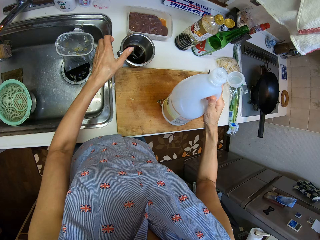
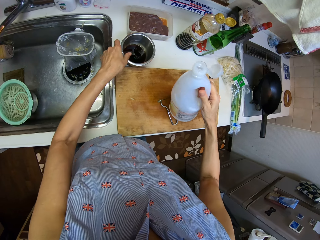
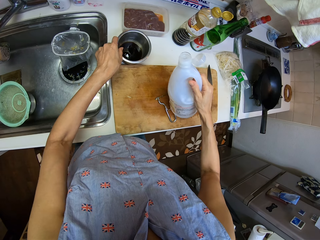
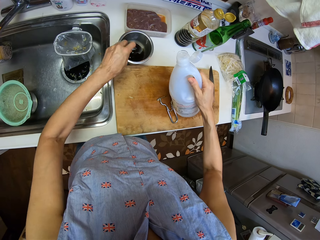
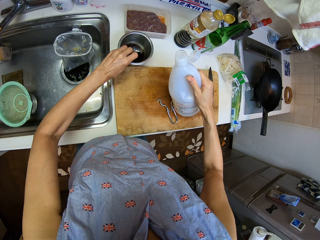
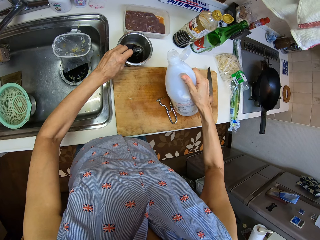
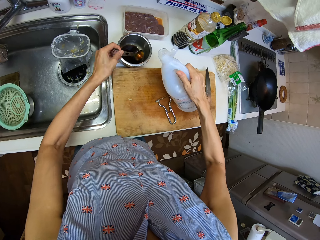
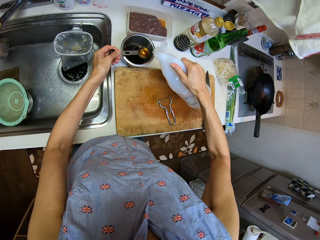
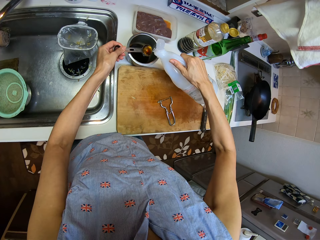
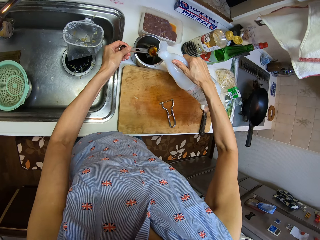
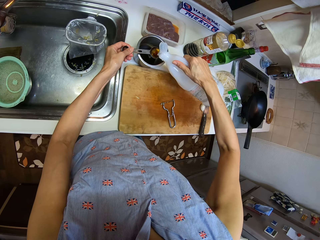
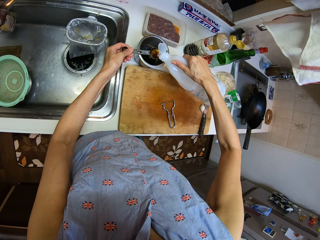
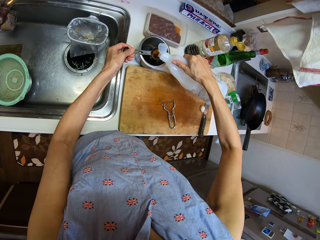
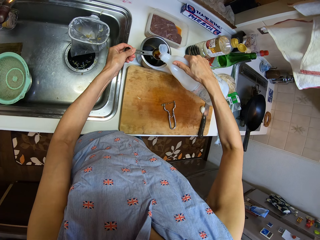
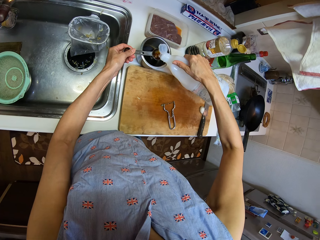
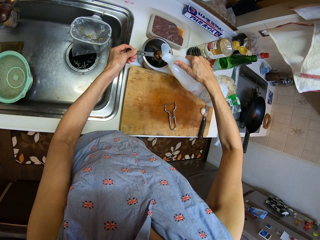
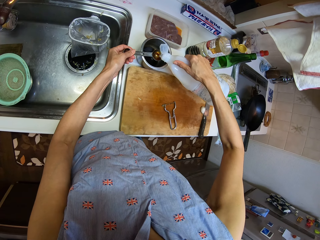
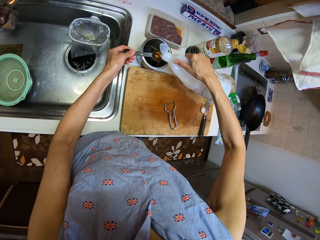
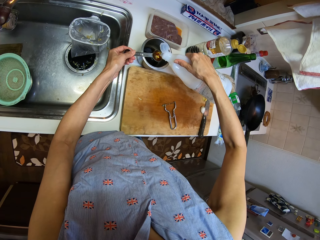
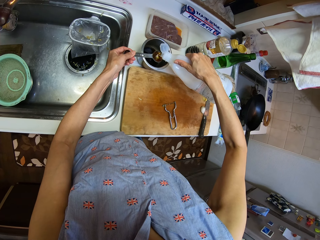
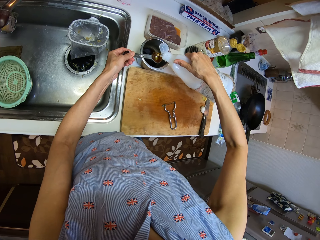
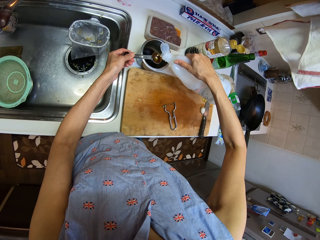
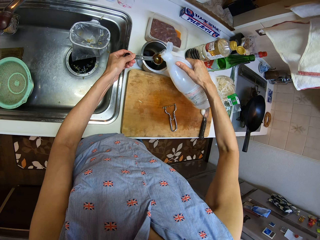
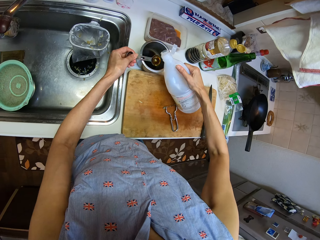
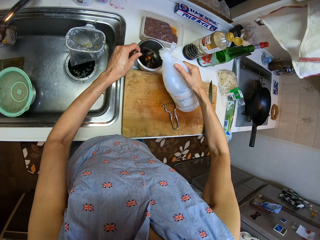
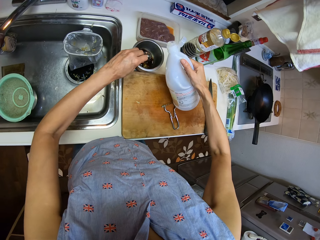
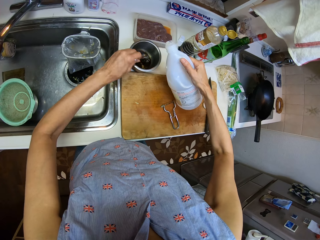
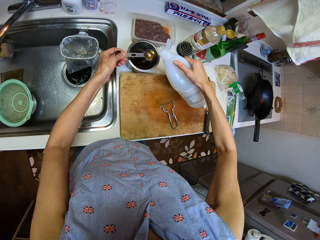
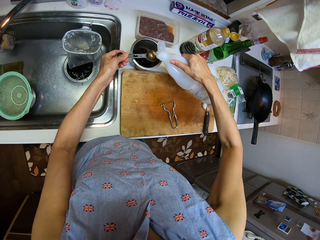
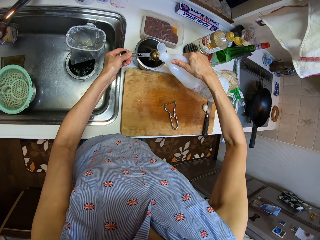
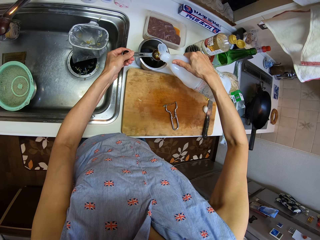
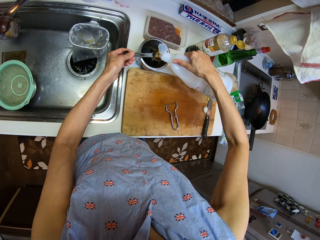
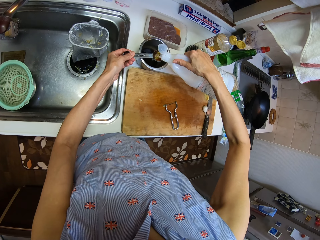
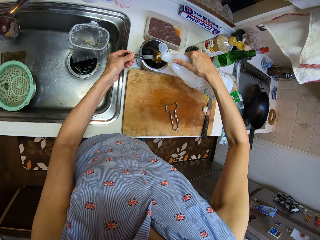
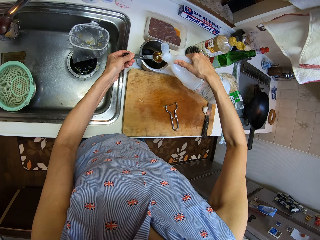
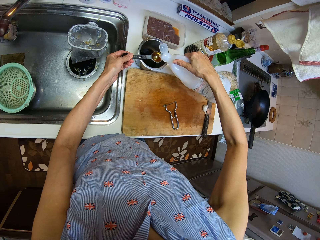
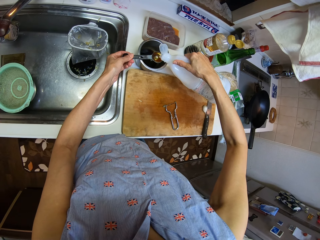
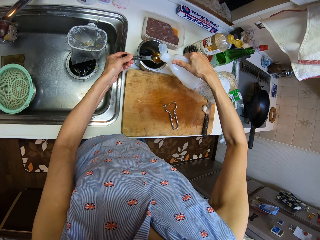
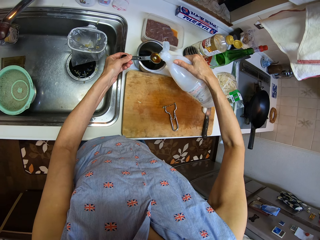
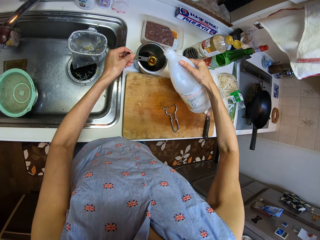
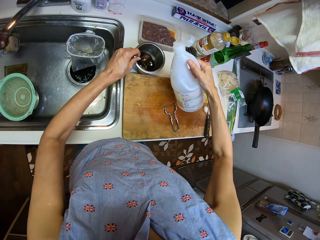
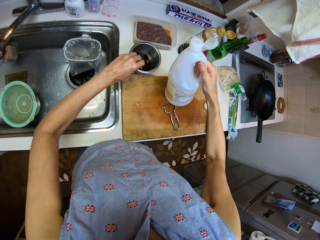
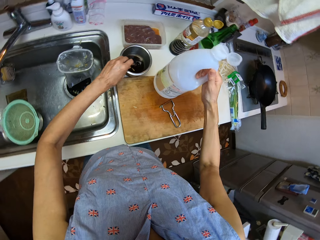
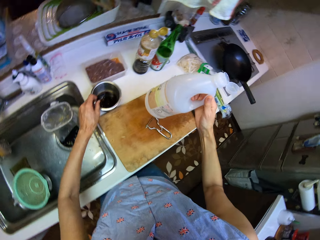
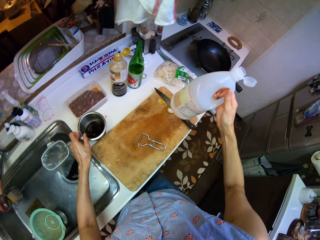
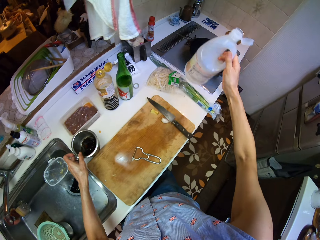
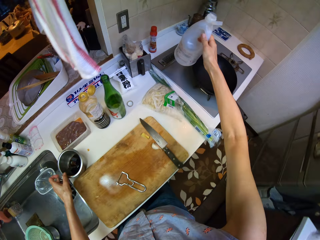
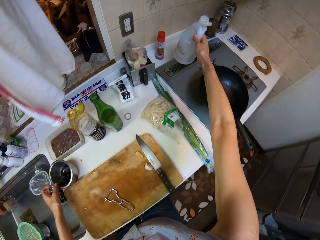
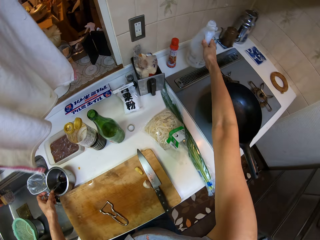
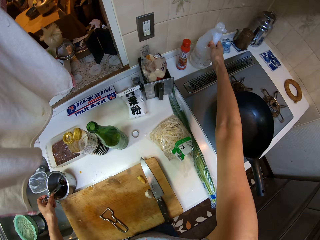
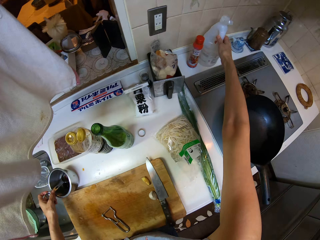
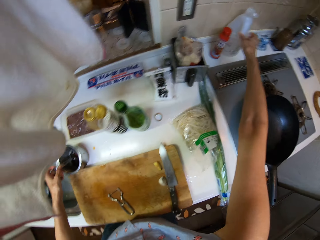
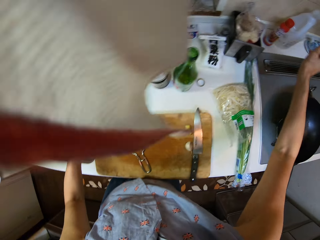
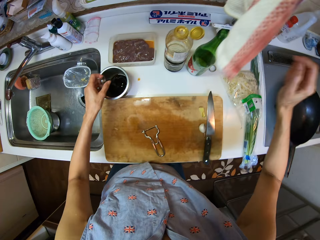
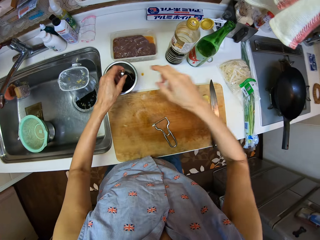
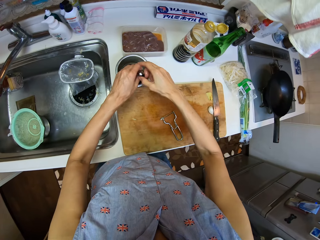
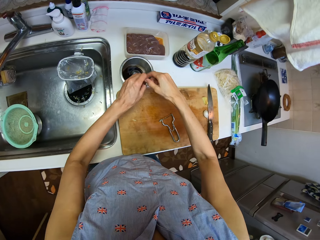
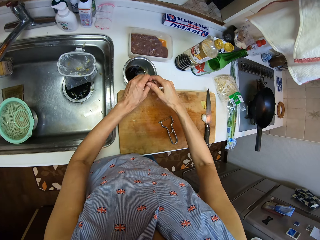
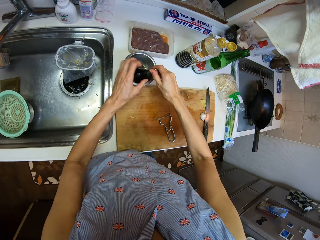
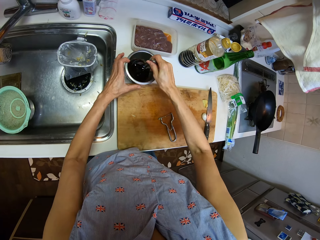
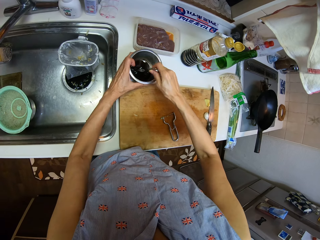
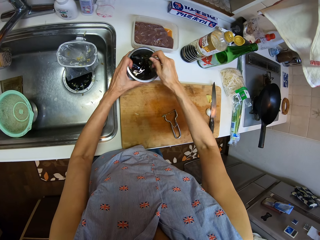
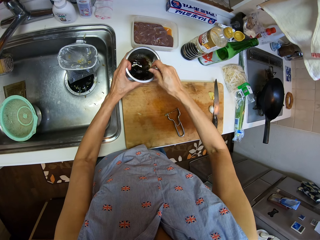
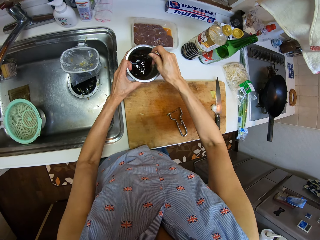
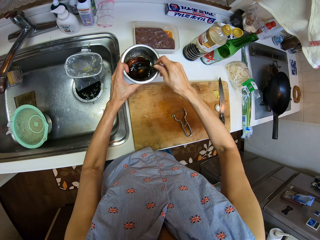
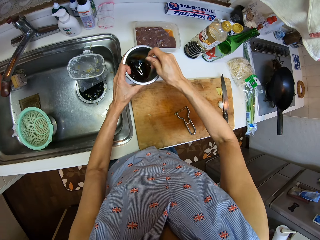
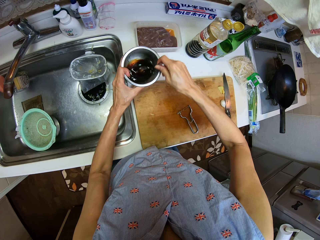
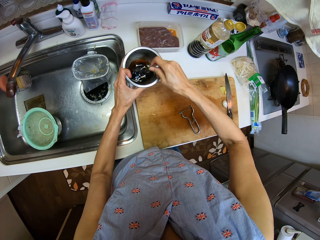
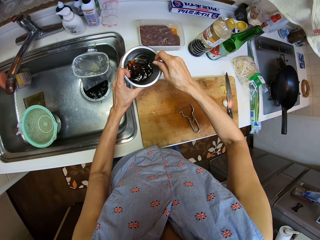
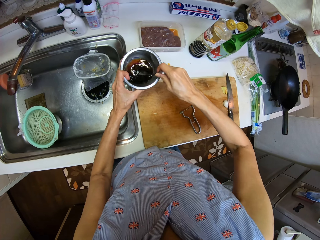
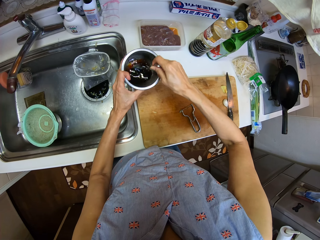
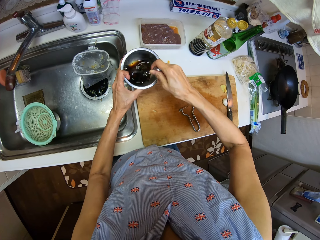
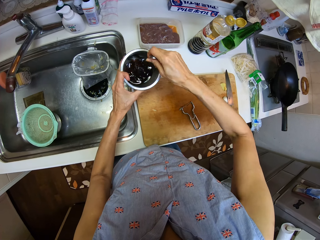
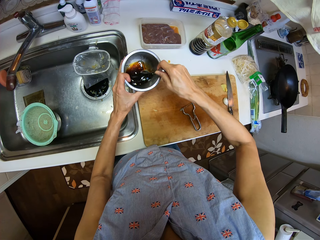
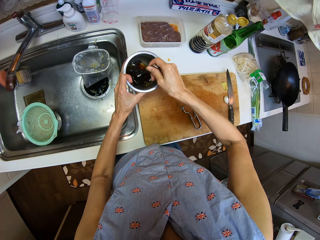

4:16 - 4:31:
The camera wearer opens the bottle. They pick up the measuring spoon. They pour the liquid into the spoon from the bottle. They pour the liquid in the spoon into the plate or cooking pot. They pour the liquid into the spoon from the bottle. They pour the liquid in the spoon into the plate. They drop the bottle on the counter. They stir the bowl with the spoon.

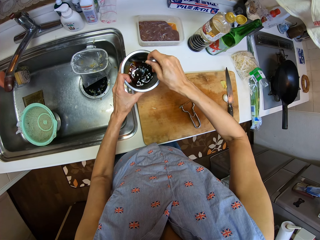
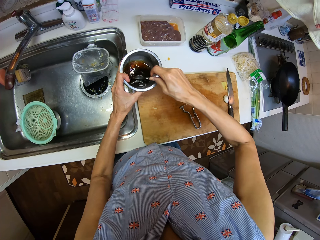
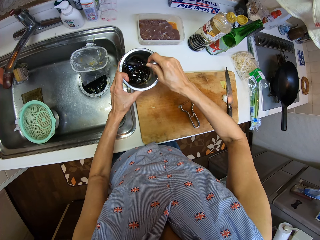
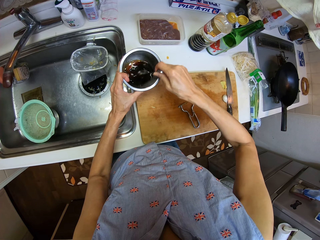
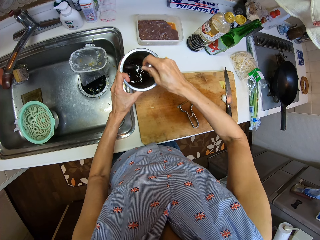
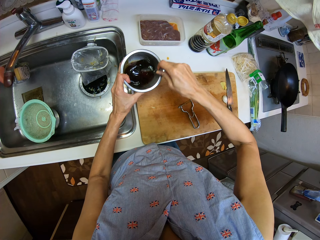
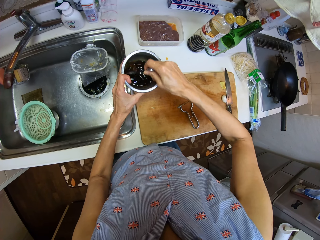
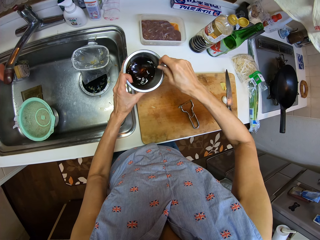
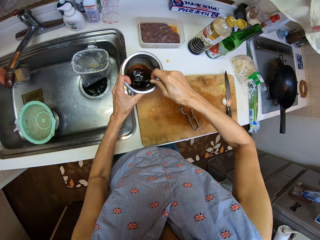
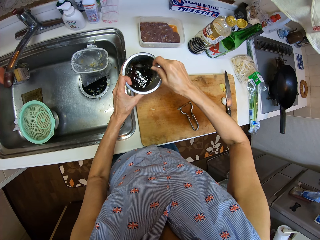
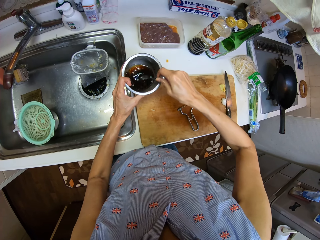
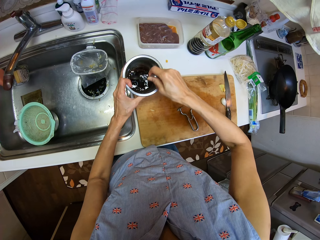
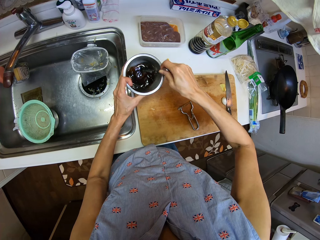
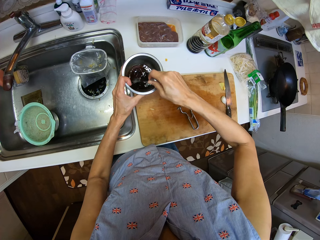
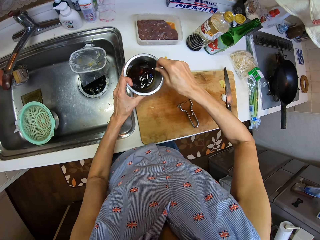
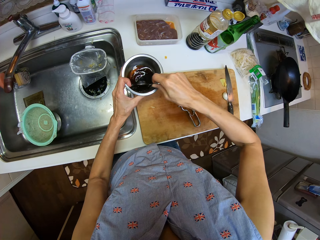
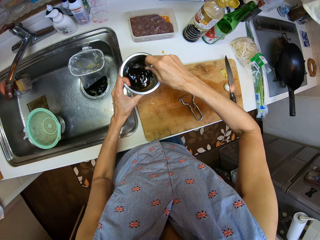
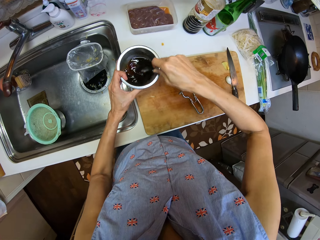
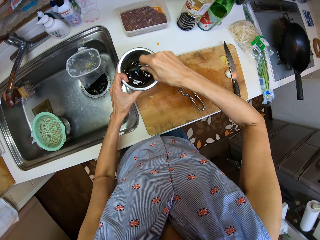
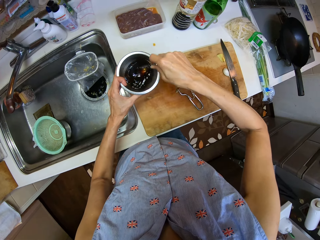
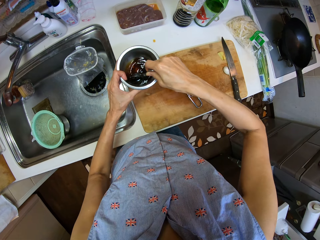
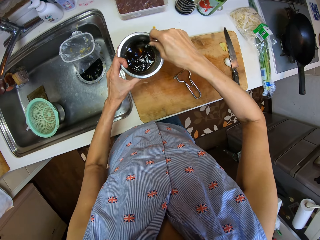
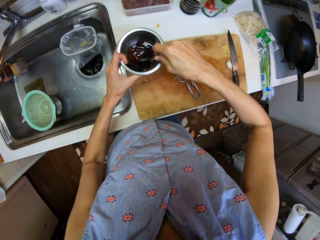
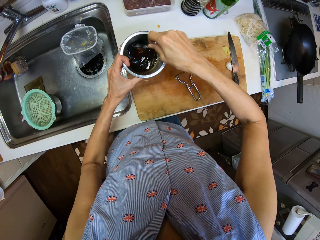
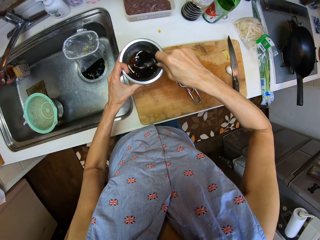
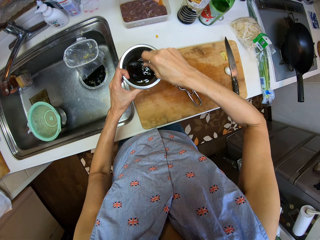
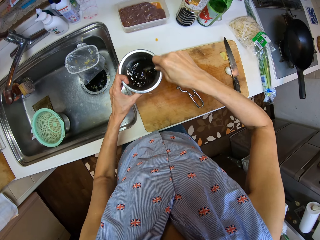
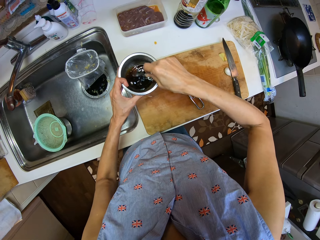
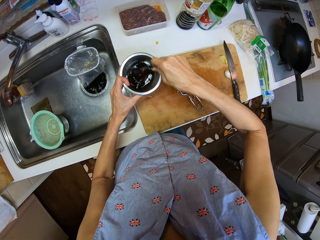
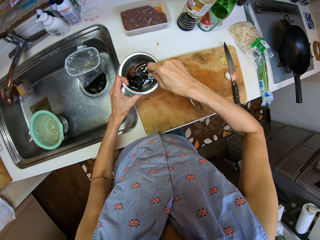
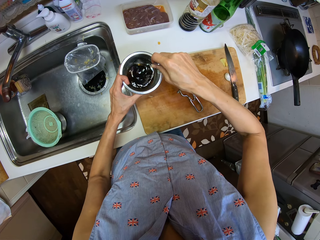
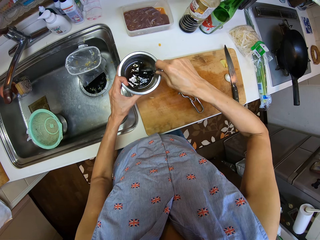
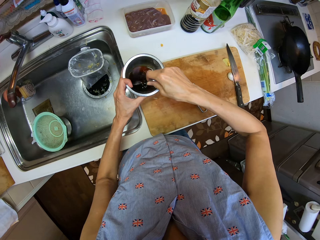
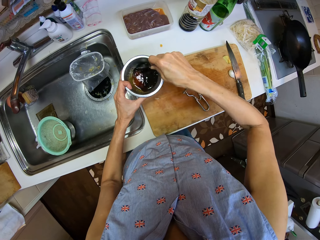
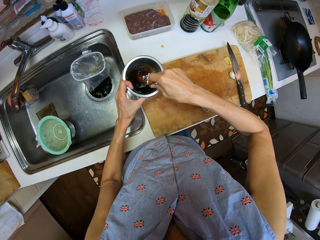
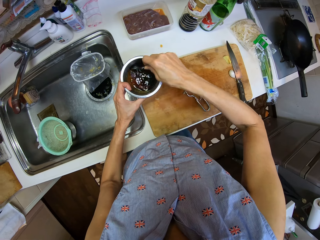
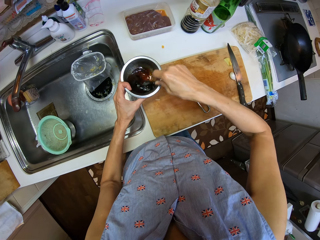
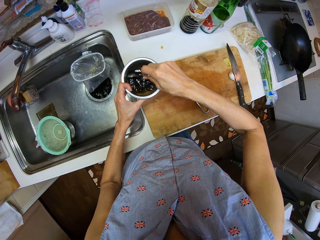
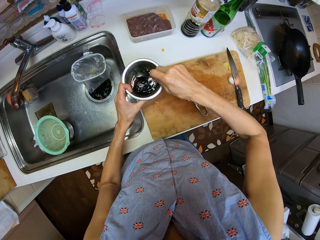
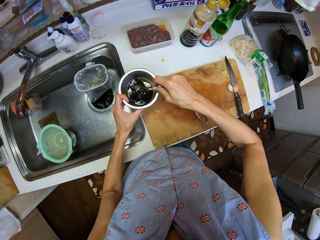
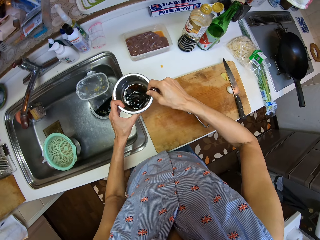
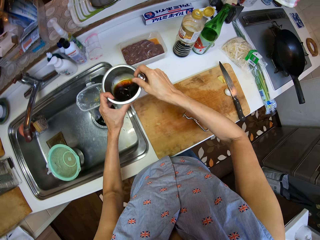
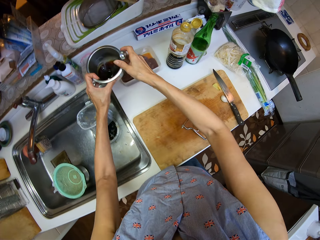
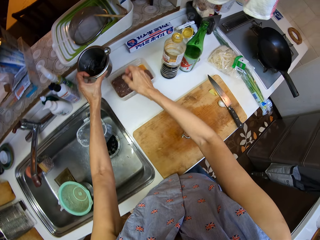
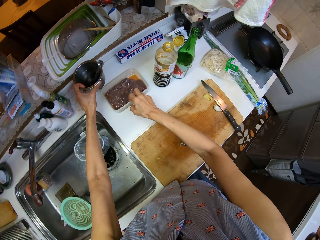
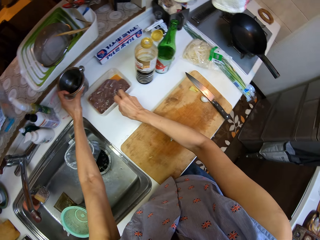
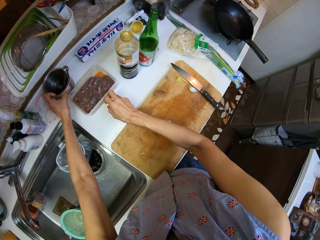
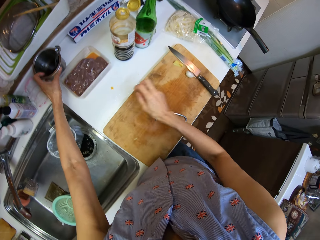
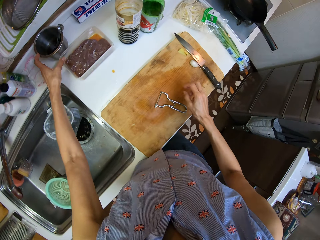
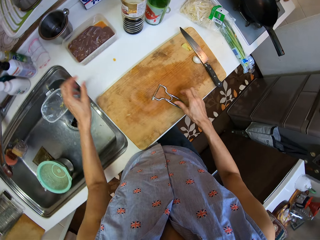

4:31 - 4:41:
The camera wearer puts the measuring spoon in the pot. They drop the bowl on the counter.
